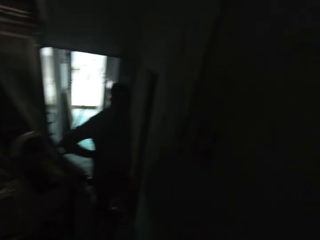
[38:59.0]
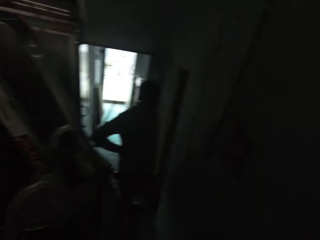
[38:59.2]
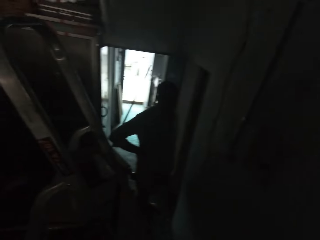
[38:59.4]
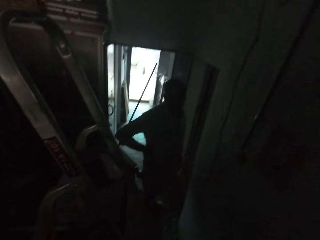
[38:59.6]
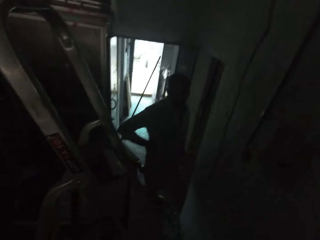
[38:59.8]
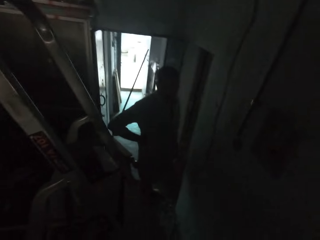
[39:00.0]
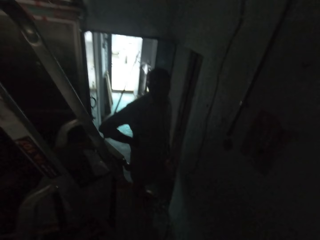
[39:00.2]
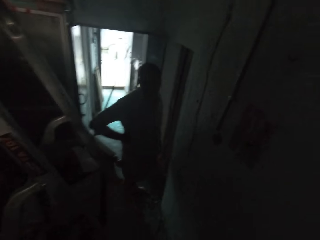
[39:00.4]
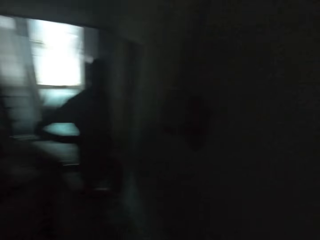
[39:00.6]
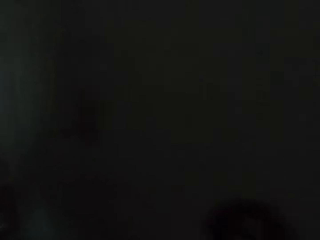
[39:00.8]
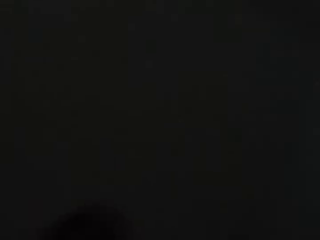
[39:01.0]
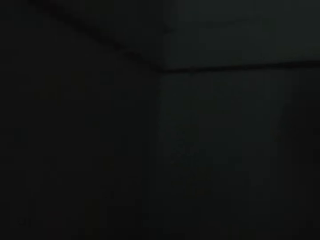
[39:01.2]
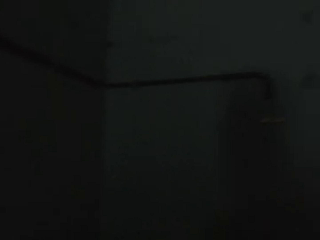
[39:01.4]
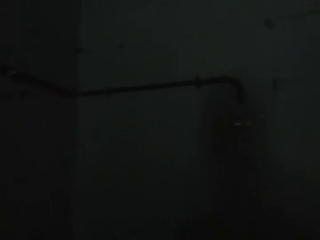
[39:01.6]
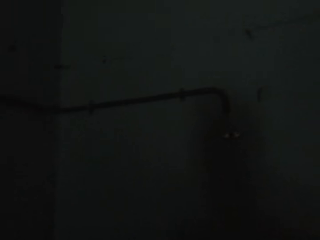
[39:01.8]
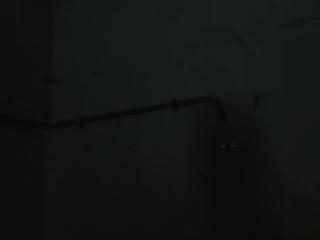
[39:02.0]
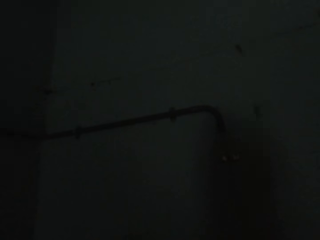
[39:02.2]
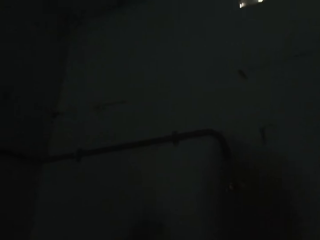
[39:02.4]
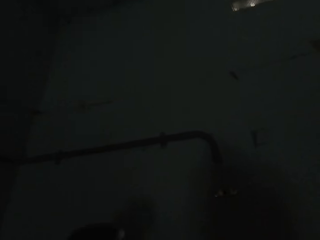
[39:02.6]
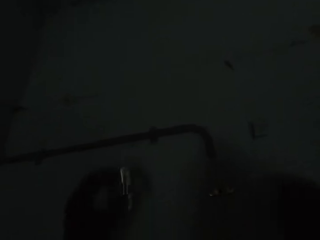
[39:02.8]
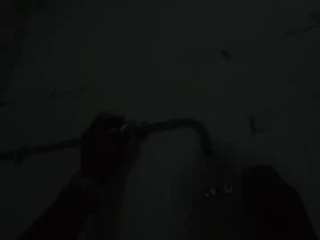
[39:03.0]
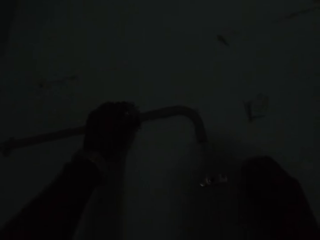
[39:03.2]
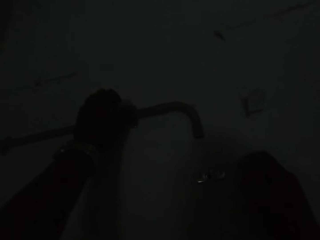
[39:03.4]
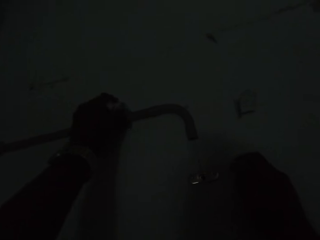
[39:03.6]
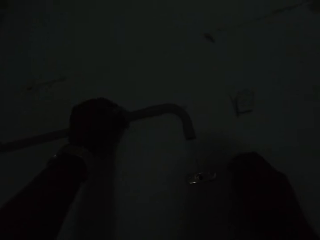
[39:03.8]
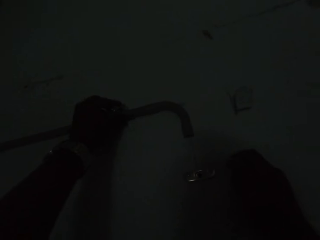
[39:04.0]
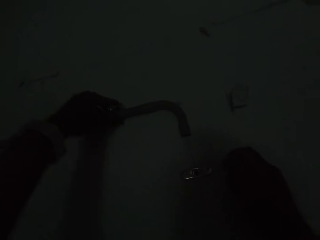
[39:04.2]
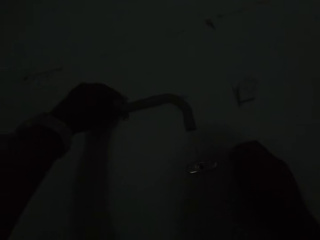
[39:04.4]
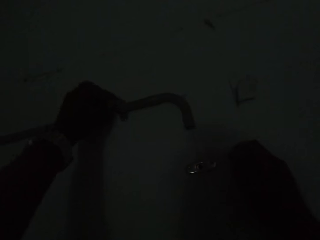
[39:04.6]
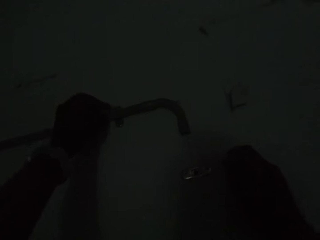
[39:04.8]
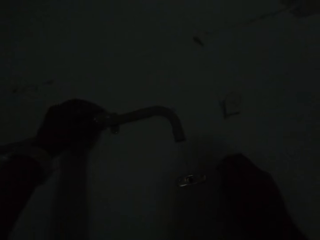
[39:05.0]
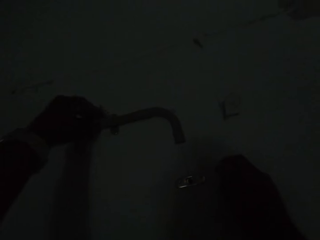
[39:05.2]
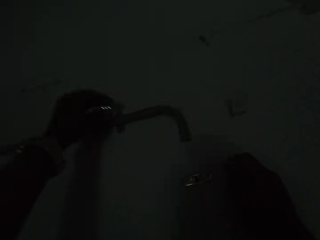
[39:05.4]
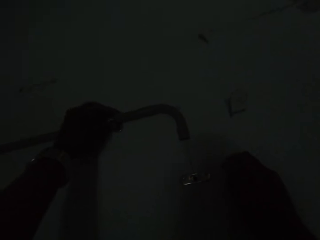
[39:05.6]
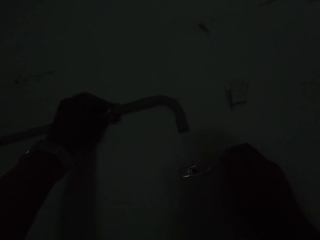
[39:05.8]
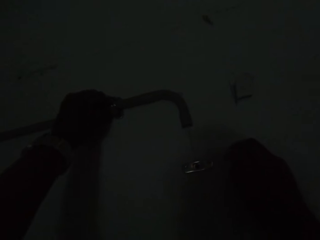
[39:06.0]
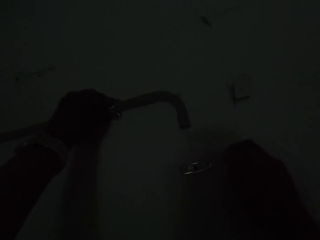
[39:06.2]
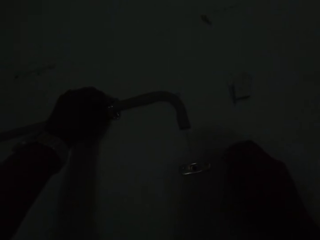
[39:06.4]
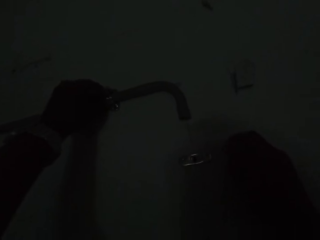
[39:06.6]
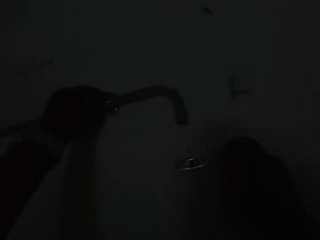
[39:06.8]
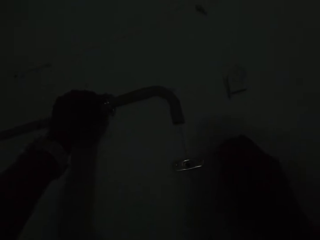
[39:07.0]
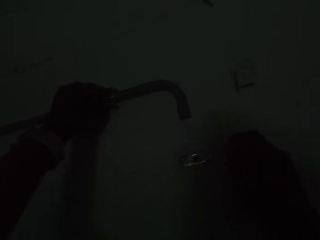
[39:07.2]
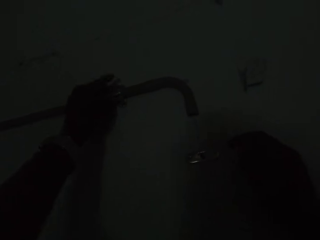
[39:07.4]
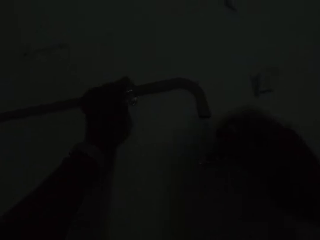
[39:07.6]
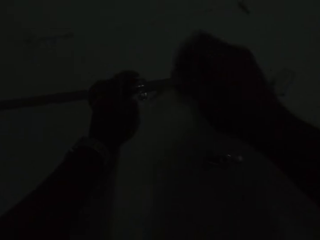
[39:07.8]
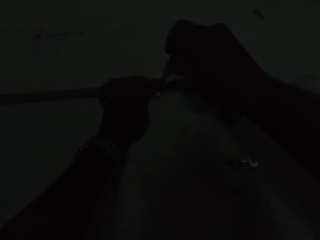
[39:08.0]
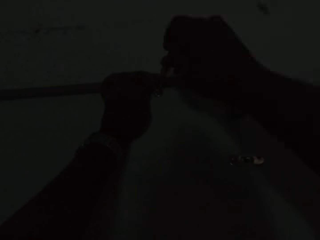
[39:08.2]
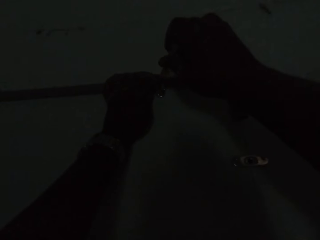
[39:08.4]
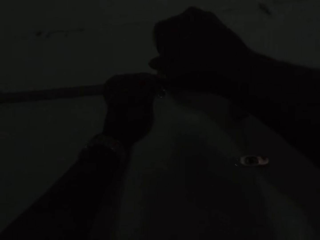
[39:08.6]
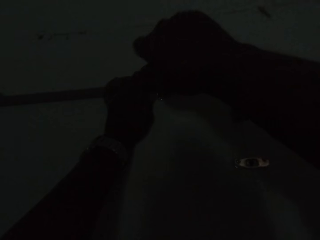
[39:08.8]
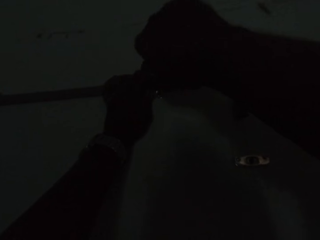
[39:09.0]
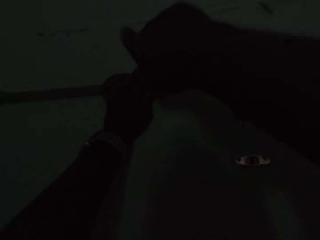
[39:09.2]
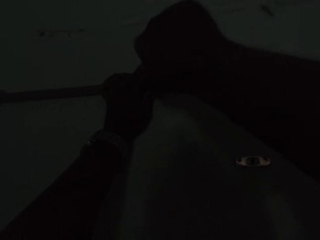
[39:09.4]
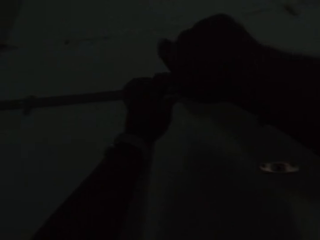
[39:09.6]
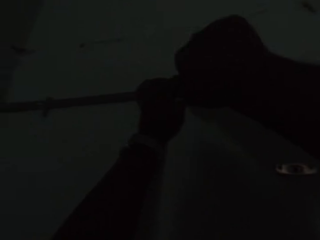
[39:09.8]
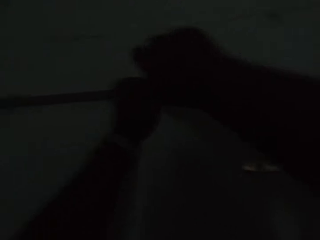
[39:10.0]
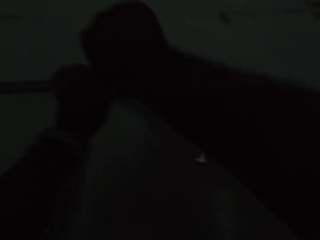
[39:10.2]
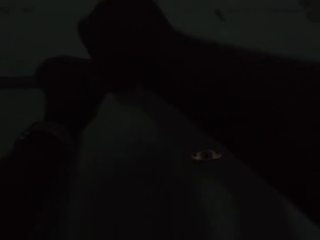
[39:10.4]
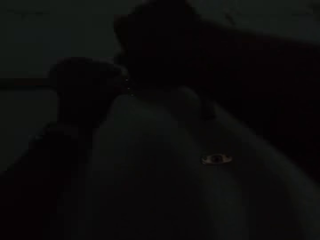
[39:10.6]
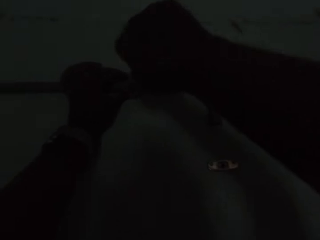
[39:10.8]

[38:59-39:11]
The camera wearer looks around at a person. He looks around at the wall. He fixes a pipe clip to the pipe on the wall with his left hand. He holds the metal using his left hand. He screws the nut on the nut using his left hand. He screws the pipe clip to the wall with the screwdriver in his right hand.

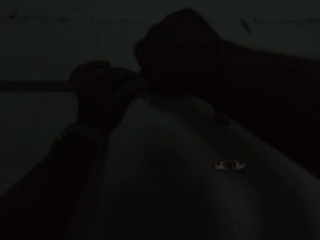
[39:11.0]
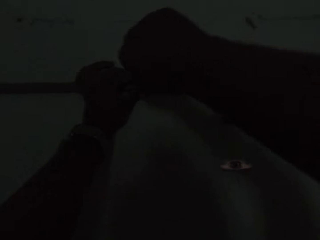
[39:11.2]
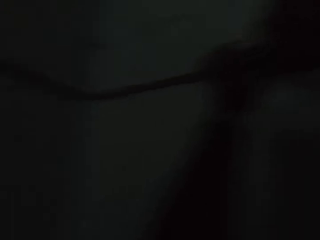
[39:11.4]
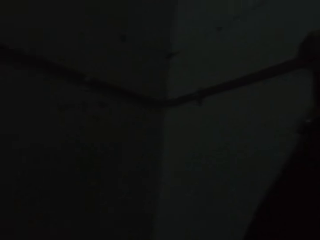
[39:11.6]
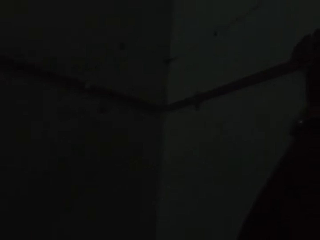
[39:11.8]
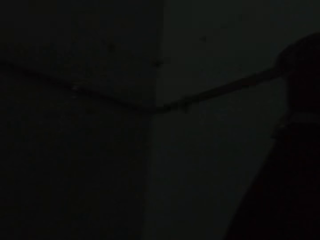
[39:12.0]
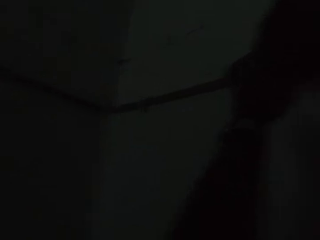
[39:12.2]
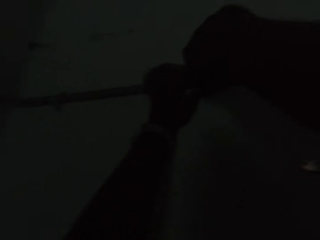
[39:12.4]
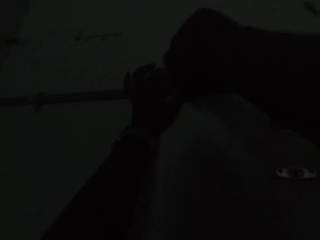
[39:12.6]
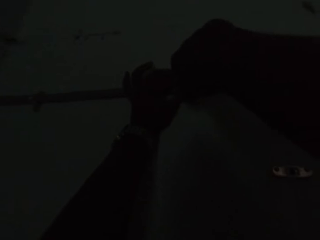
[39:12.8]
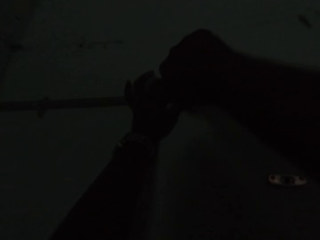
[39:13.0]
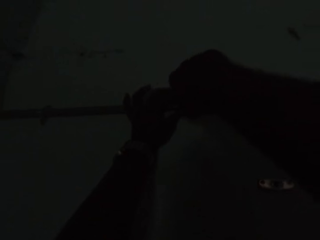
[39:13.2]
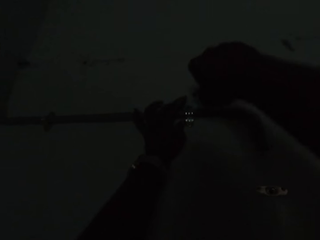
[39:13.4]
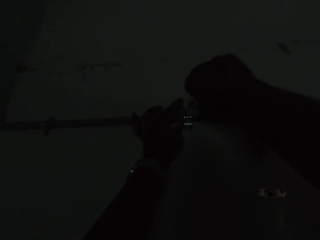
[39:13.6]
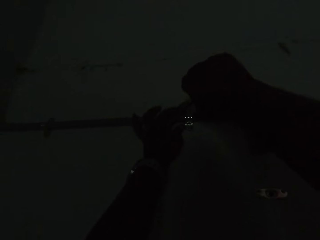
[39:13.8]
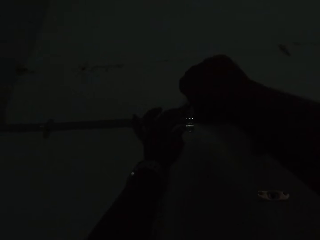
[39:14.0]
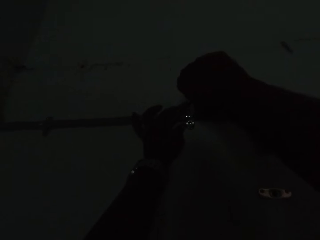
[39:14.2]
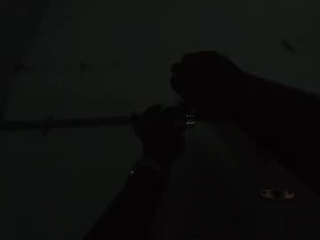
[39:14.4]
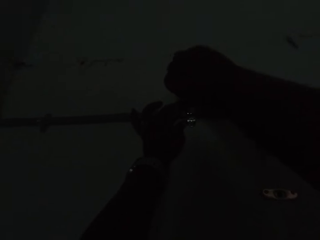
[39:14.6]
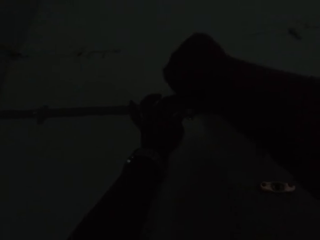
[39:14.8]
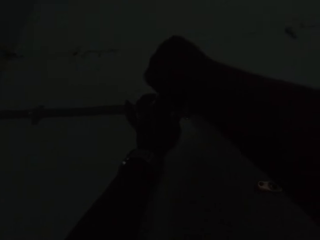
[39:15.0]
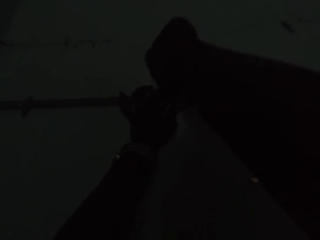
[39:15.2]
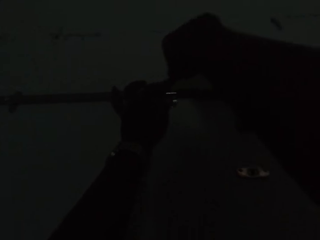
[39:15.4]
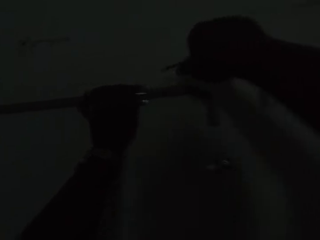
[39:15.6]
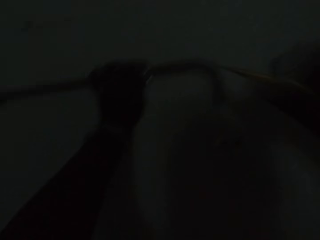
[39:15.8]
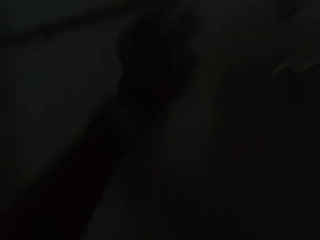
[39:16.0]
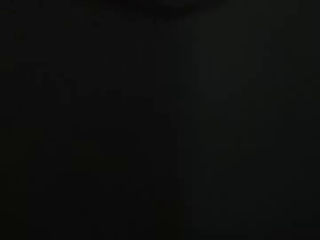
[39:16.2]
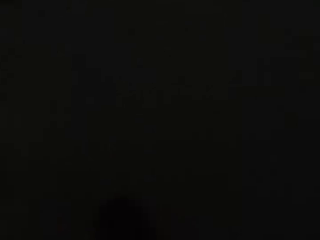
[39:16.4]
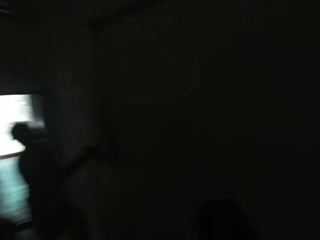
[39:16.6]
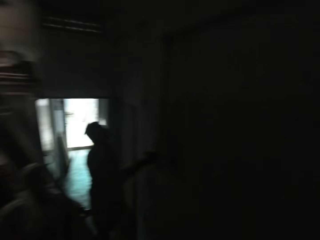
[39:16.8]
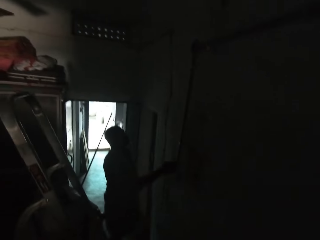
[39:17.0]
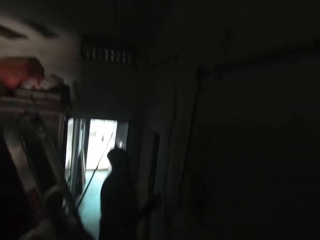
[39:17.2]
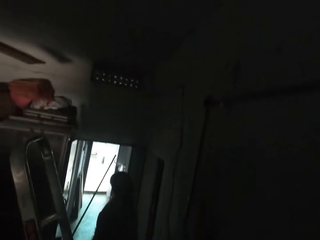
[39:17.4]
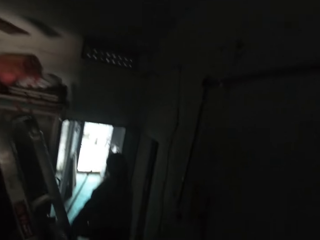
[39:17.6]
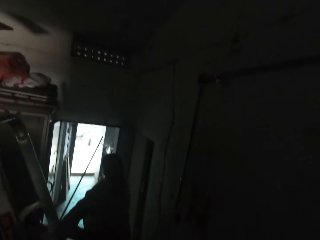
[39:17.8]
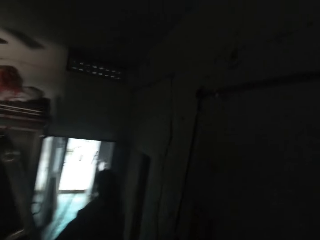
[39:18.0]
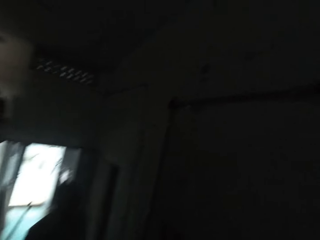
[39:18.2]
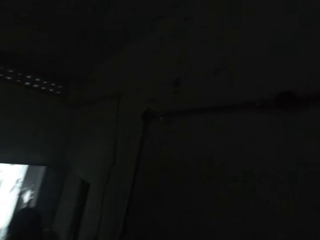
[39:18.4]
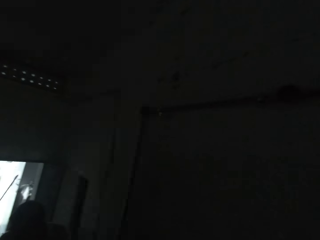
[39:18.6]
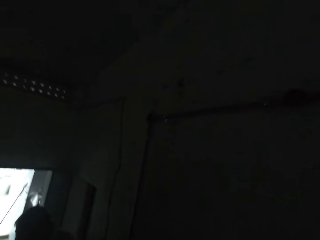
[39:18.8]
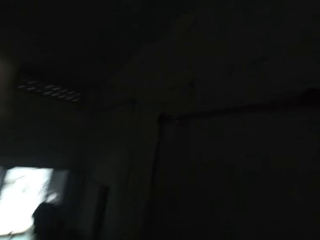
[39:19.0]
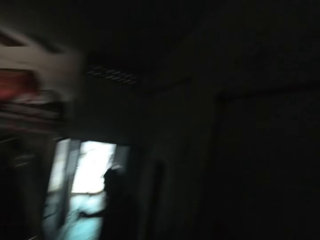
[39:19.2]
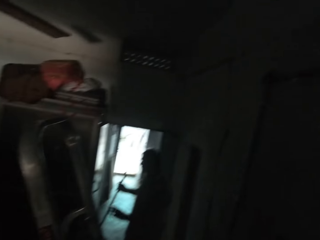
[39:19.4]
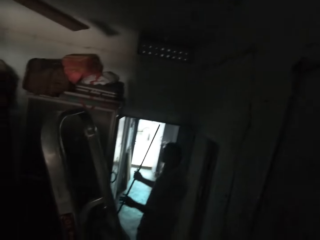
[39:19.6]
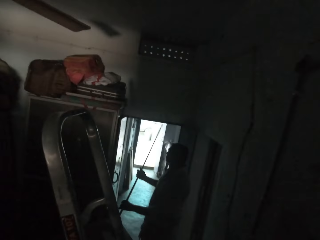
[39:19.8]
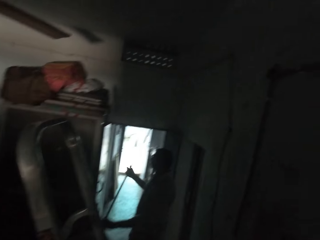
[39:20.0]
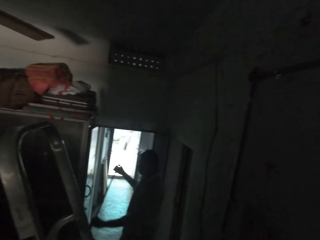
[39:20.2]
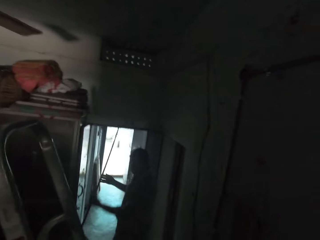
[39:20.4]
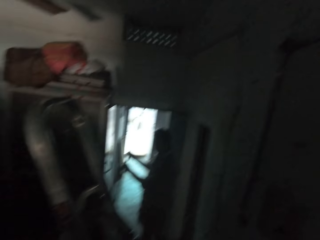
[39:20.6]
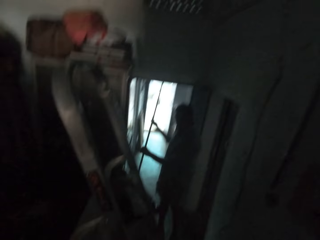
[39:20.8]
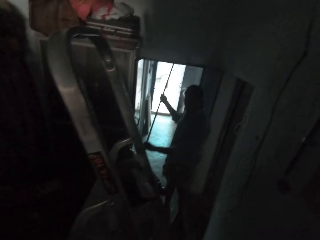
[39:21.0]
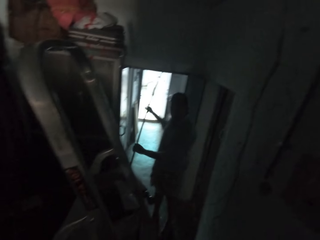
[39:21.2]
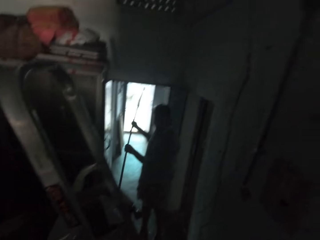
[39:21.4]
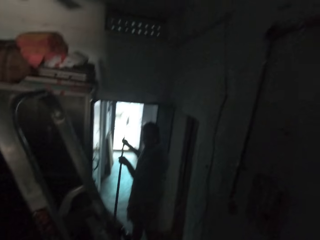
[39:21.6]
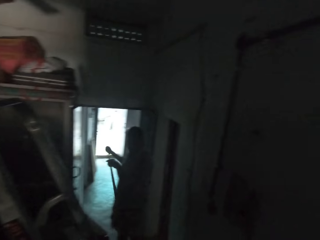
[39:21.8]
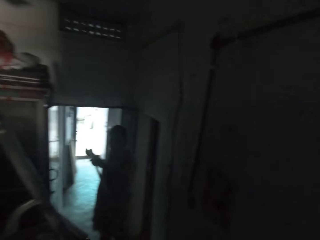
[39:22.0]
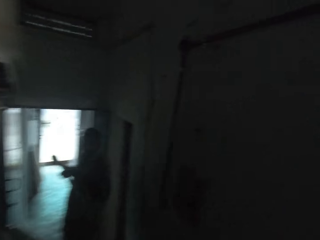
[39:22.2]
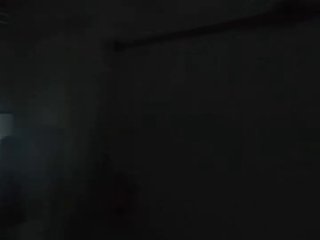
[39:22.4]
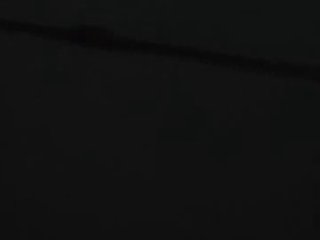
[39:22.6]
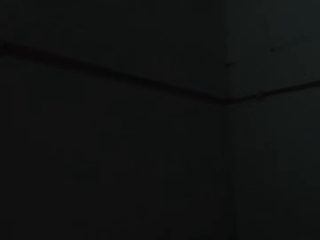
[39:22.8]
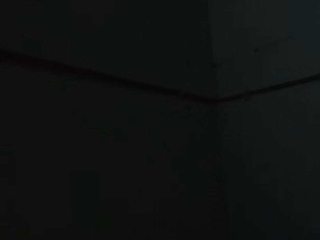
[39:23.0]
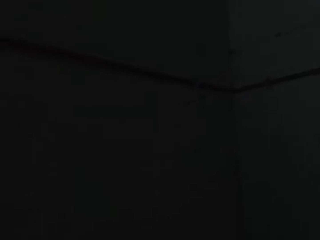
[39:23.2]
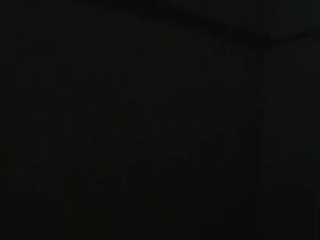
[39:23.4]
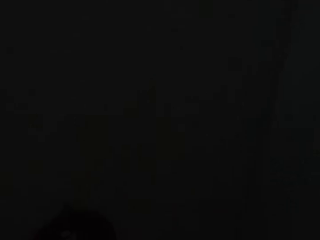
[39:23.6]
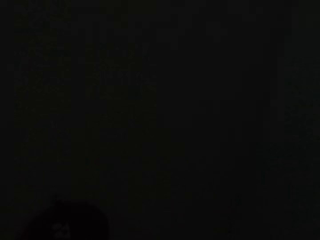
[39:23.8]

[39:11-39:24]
The camera wearer looks around the wall. He tightens the nut using a screwdriver. He removes his hands from the metal. A man touches a pipe on the wall with his right hand. The camera wearer converses with the man. He looks around at the man. The man picks up a pipe on the floor with his hands. He pulls the metal using both hands. The man passes the pipe to the camera wearer with his hands. The camera wearer looks around.
